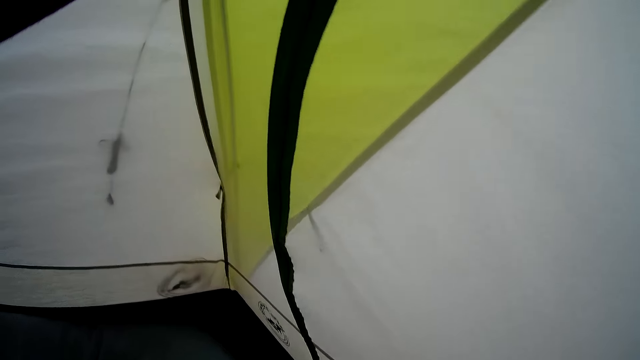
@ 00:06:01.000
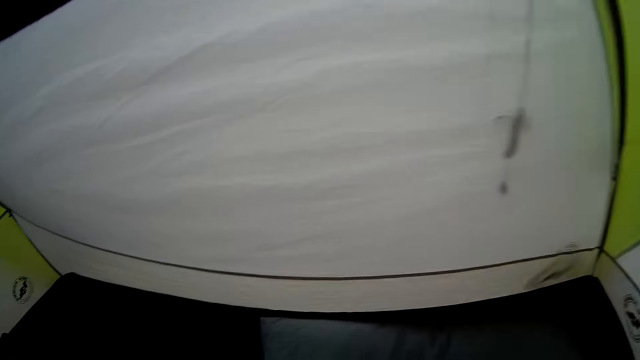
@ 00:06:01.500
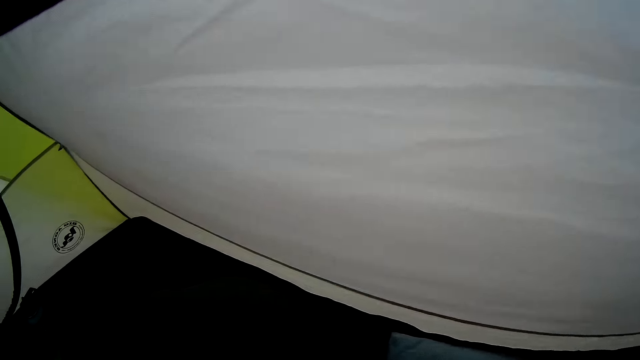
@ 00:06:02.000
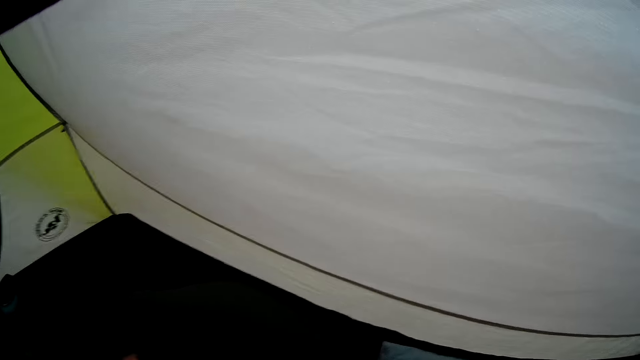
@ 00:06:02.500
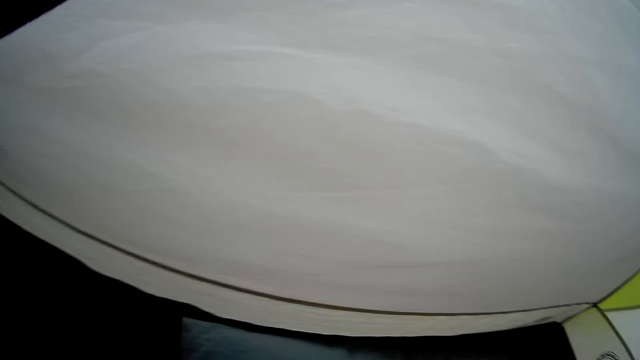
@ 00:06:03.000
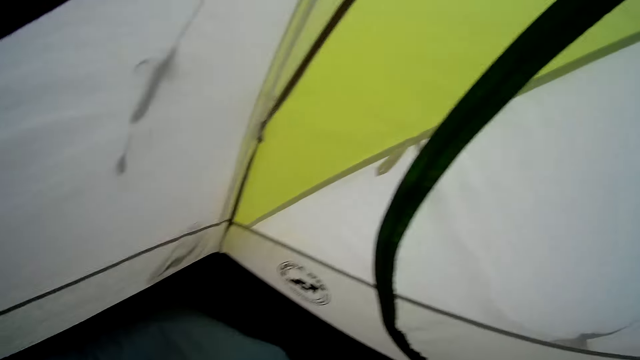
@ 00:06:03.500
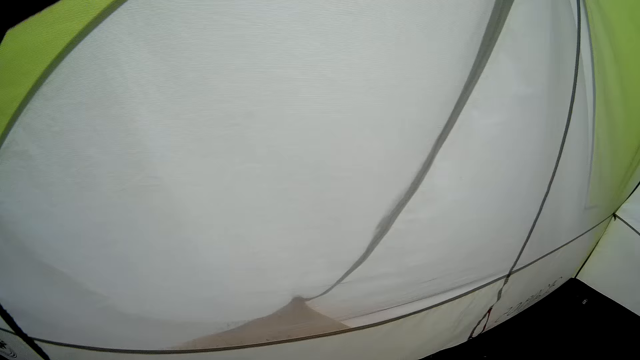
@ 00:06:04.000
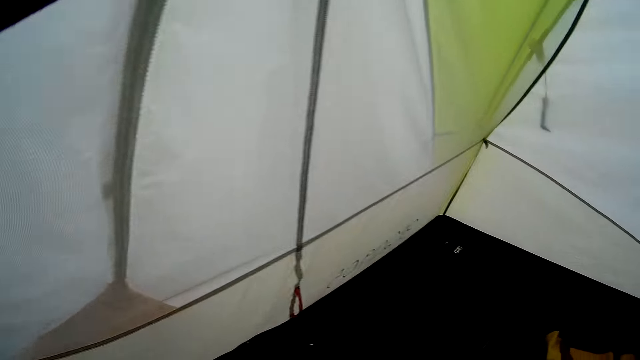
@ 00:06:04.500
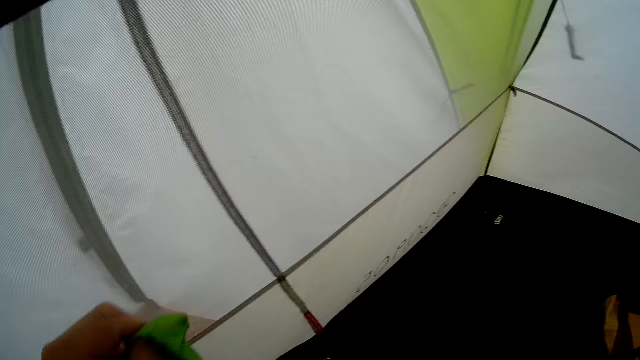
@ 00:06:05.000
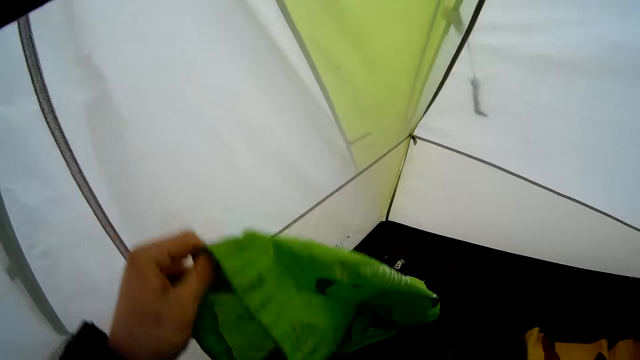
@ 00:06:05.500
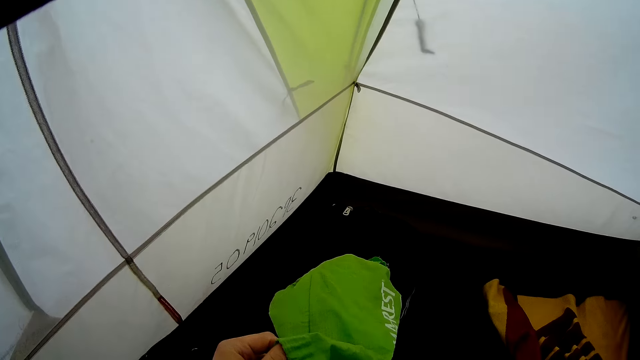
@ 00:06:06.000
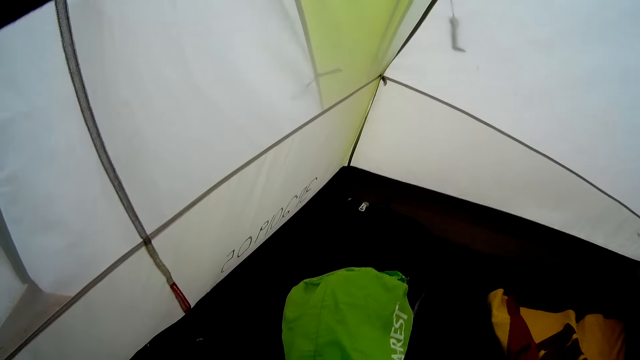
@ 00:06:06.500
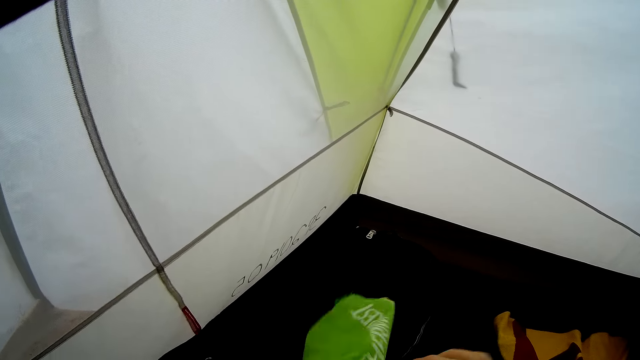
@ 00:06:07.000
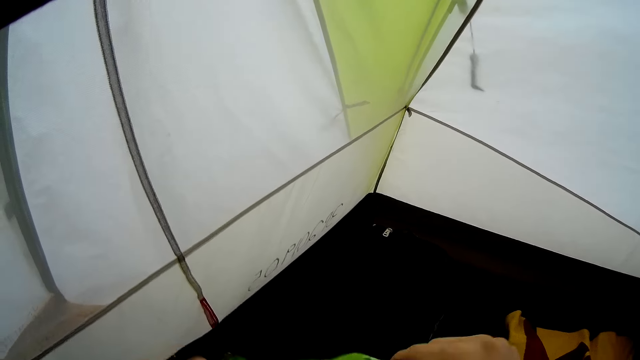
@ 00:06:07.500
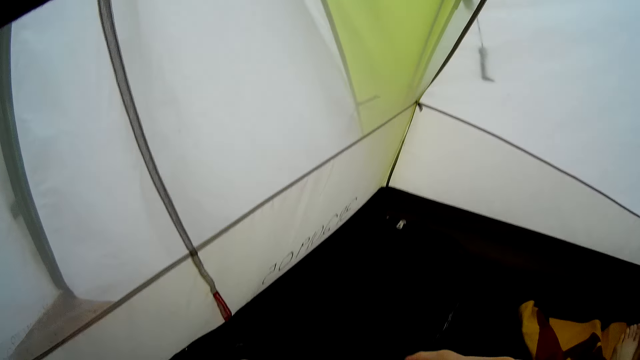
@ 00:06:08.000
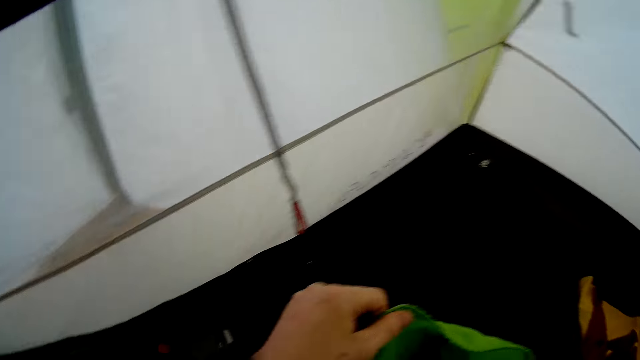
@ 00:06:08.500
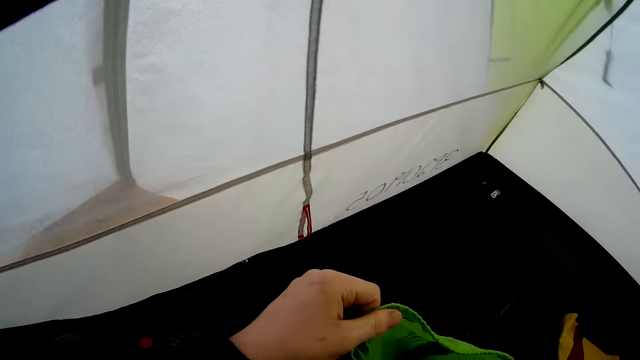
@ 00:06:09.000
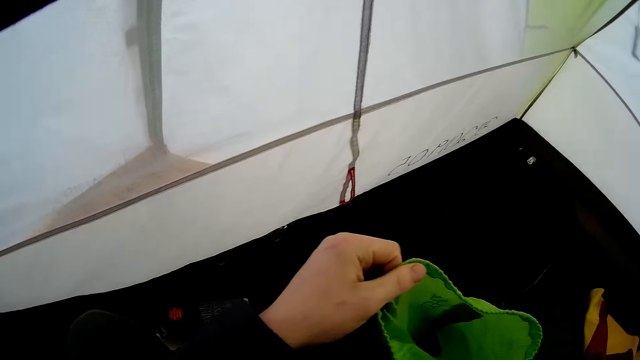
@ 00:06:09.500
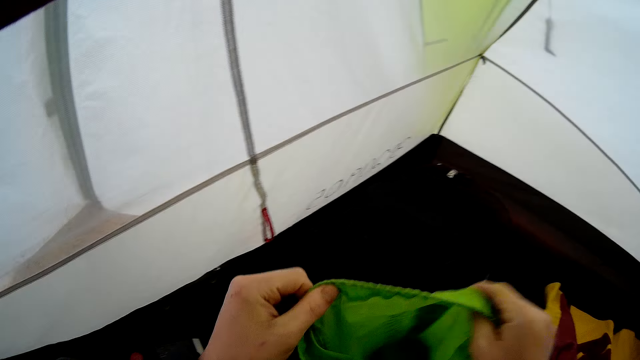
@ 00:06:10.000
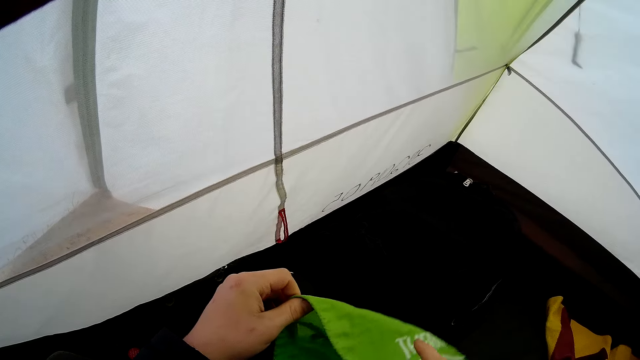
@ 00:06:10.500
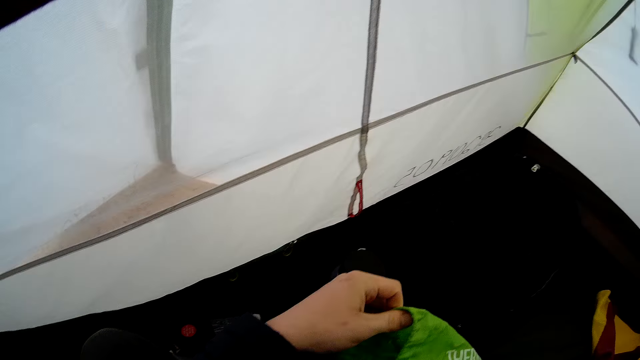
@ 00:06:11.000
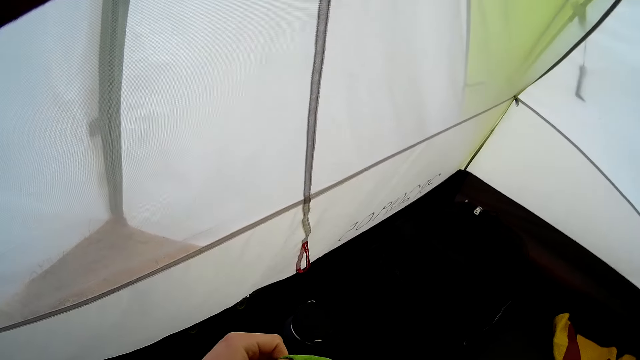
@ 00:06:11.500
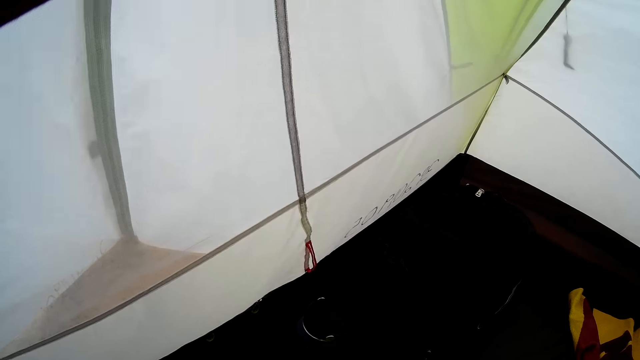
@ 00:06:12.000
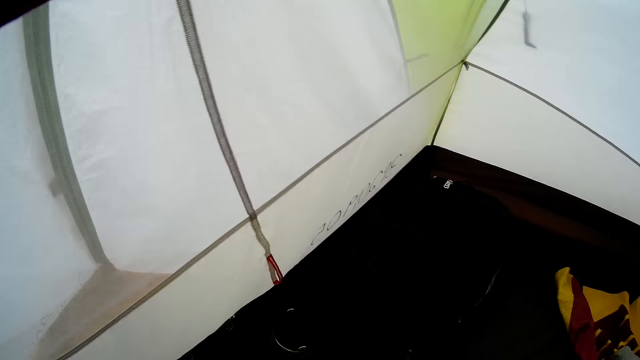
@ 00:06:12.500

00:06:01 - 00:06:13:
The camera wearer moves the green bag. They hold the bag. They shake the bag.

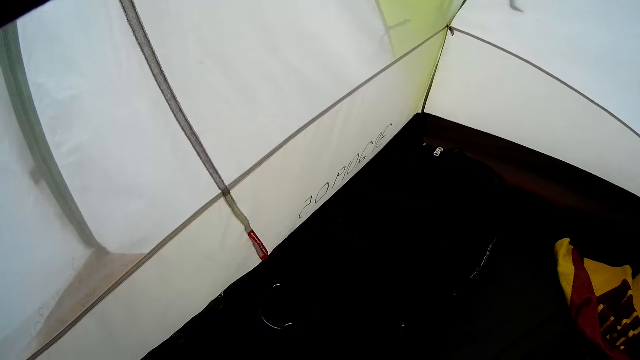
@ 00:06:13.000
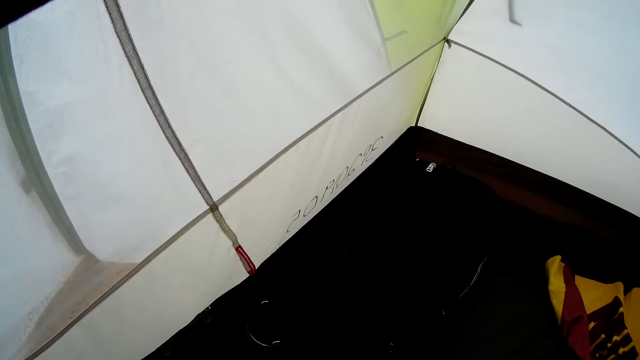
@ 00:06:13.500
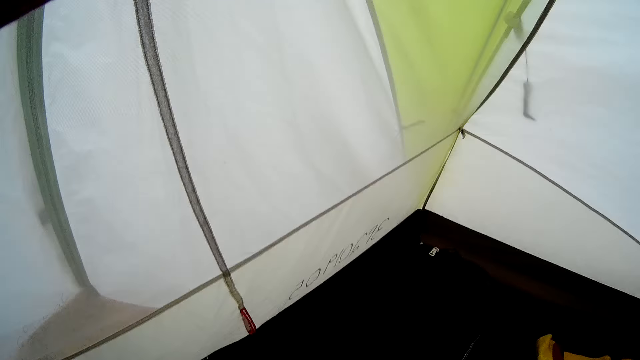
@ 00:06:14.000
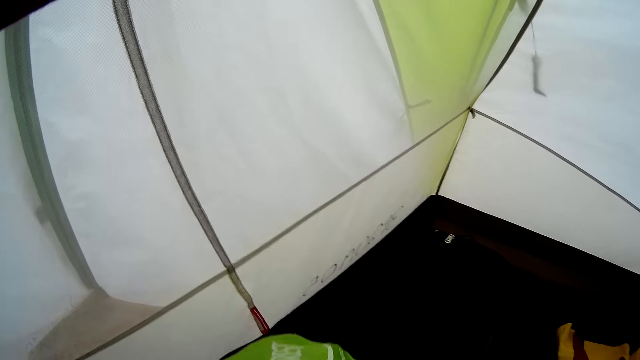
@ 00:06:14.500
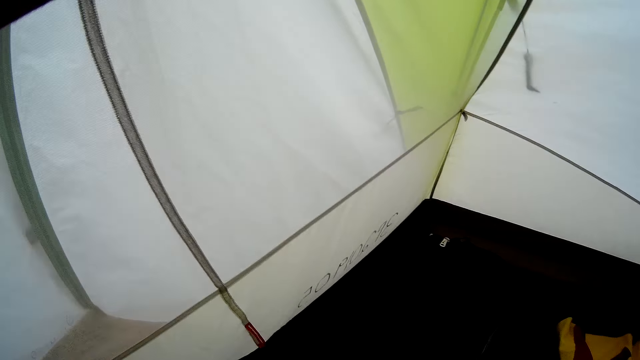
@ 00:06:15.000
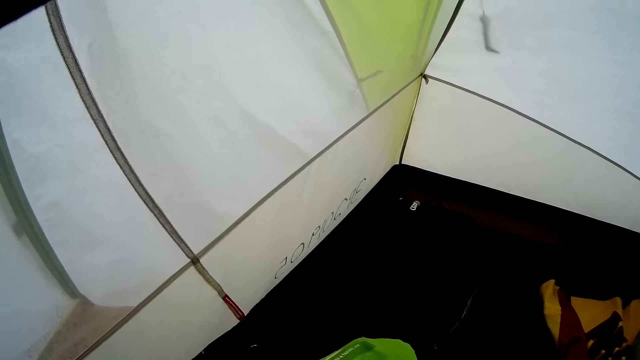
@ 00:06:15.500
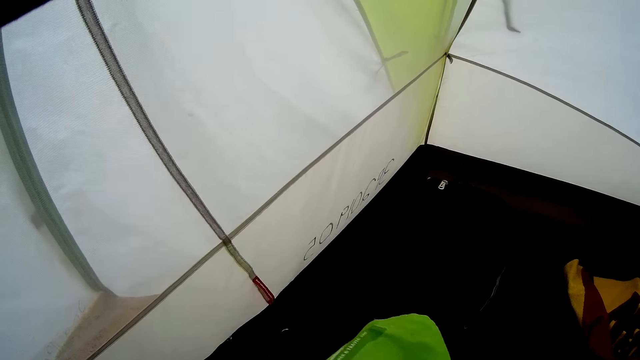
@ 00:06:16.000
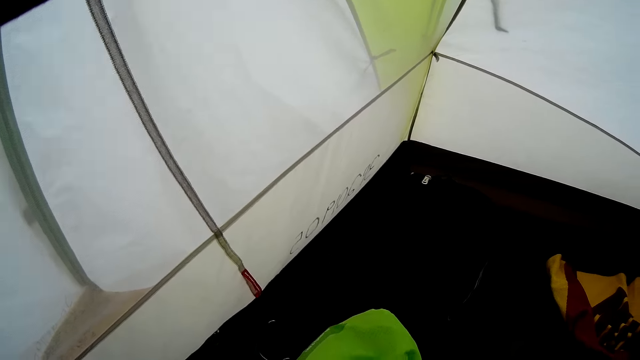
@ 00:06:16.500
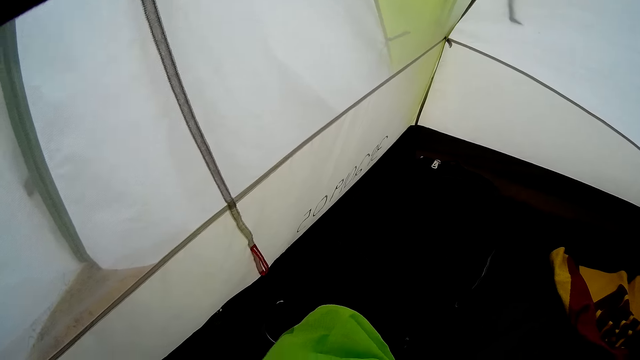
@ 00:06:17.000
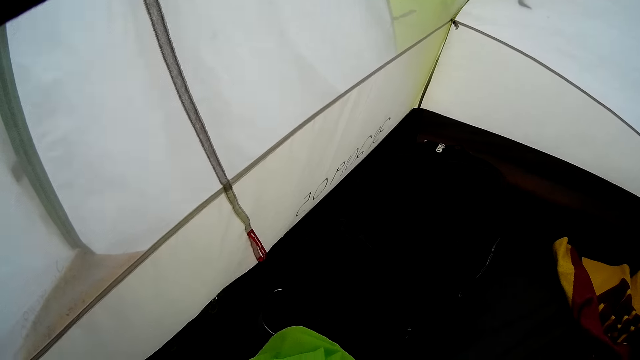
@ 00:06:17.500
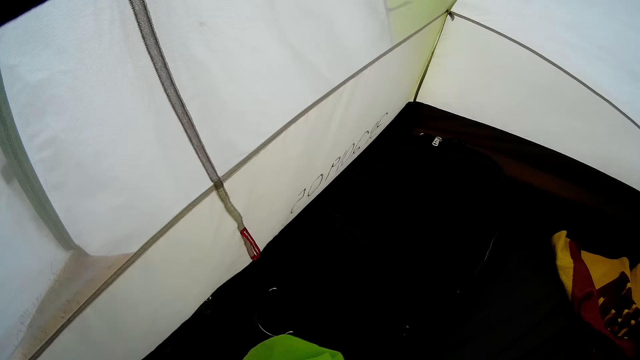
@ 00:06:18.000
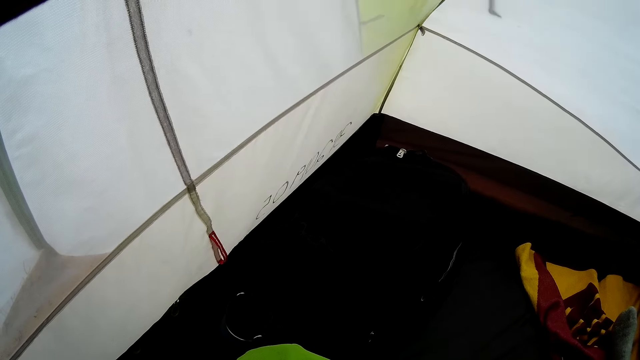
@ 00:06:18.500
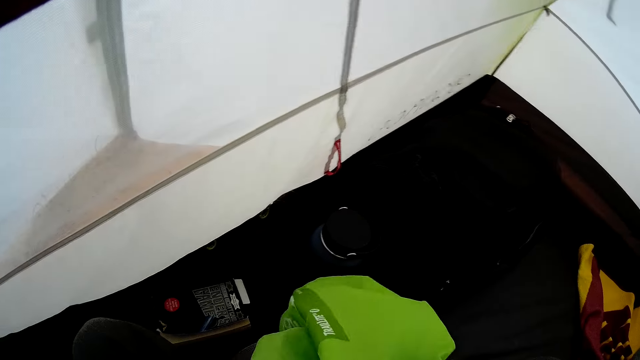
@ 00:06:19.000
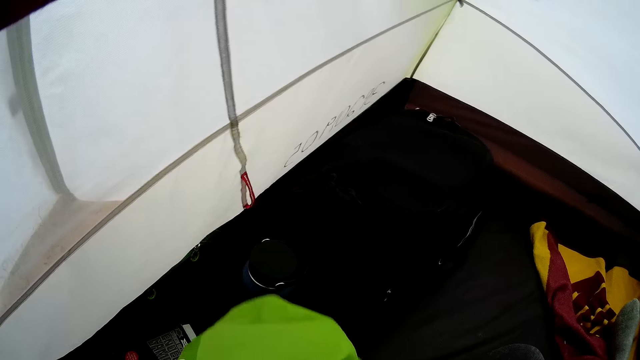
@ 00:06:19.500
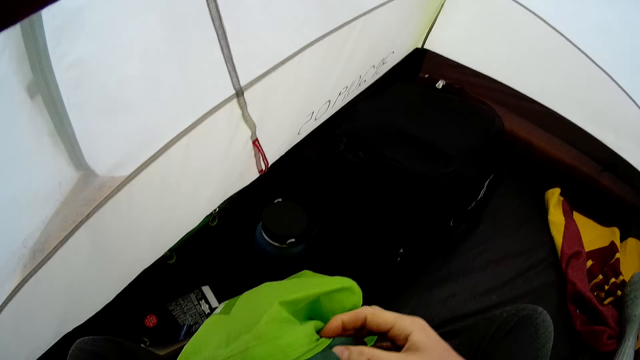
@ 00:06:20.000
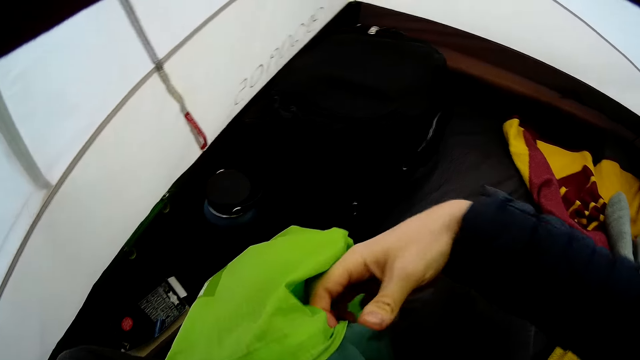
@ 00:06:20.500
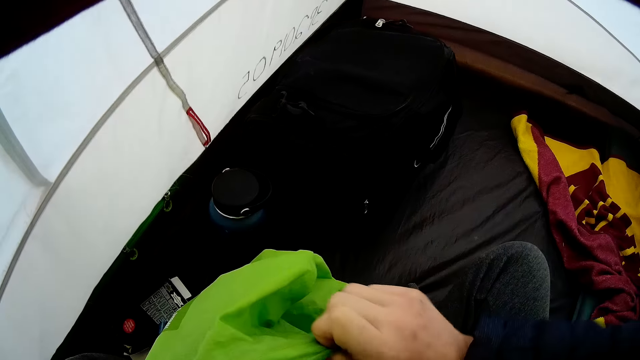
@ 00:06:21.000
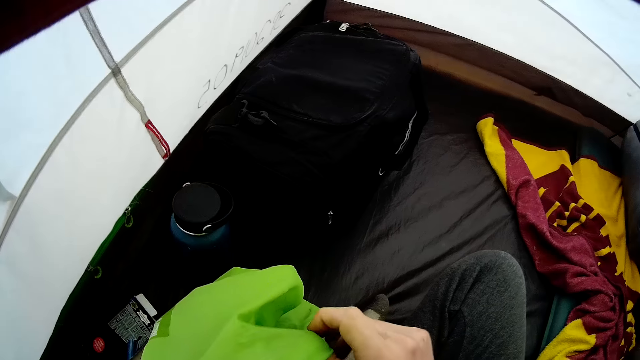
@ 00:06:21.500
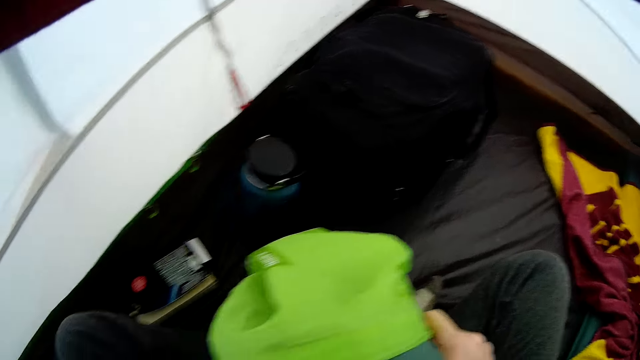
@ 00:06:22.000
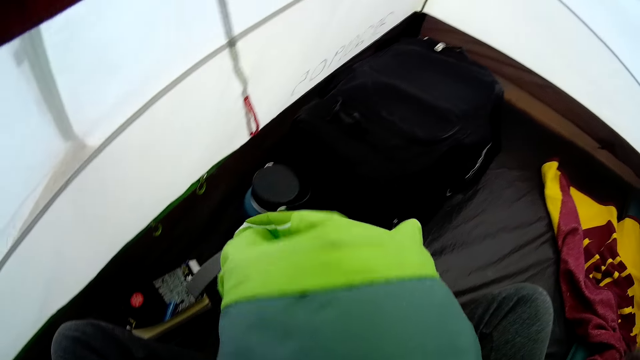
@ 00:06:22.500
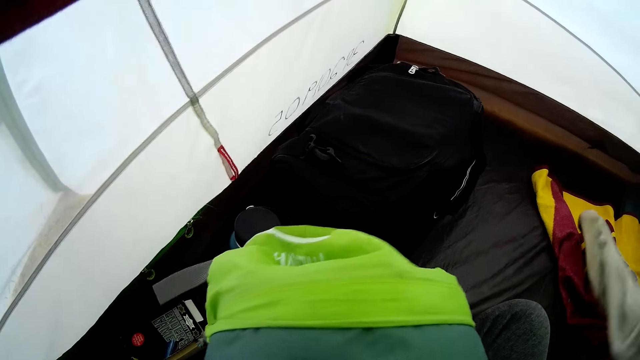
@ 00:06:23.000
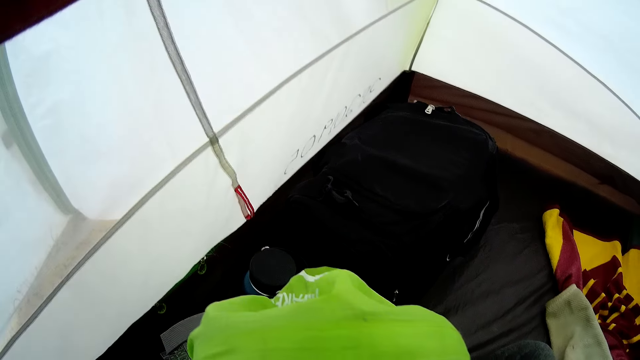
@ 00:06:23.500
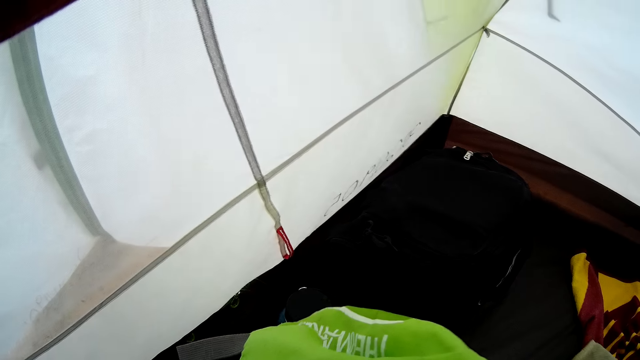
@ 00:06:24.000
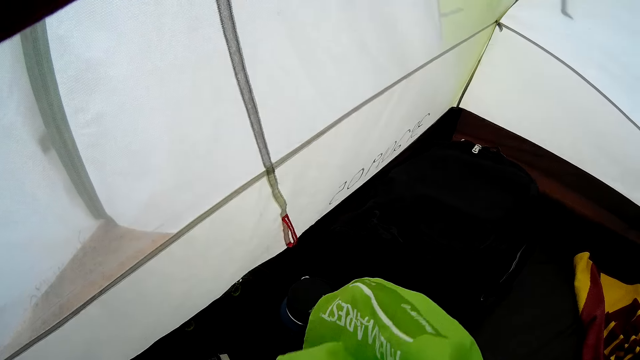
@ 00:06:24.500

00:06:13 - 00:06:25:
The camera wearer moves the green bag. They put the pillow in the green bag and move the bag. A person moves the cloth.
